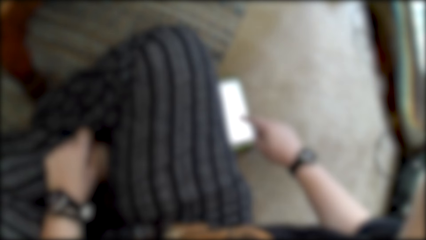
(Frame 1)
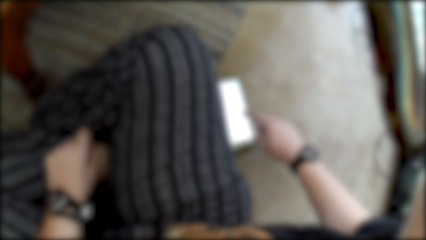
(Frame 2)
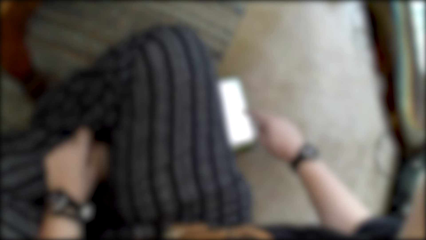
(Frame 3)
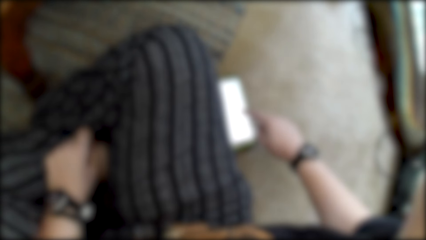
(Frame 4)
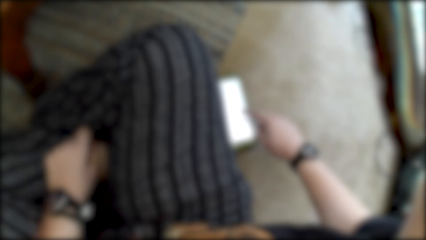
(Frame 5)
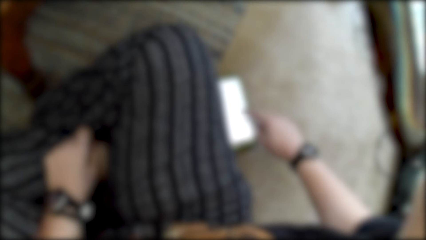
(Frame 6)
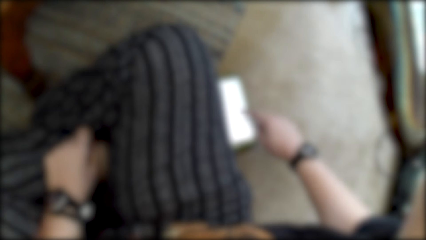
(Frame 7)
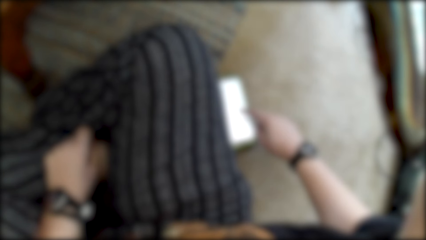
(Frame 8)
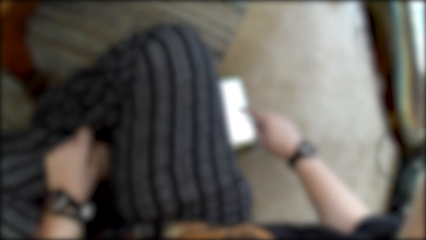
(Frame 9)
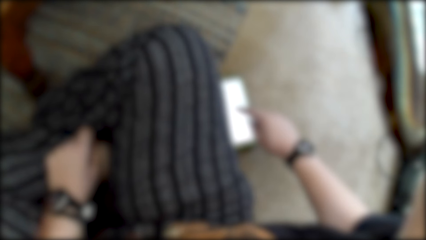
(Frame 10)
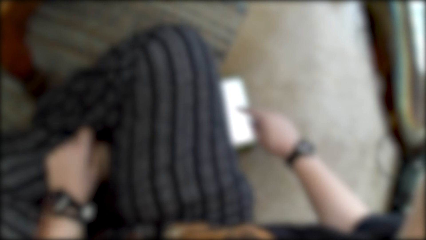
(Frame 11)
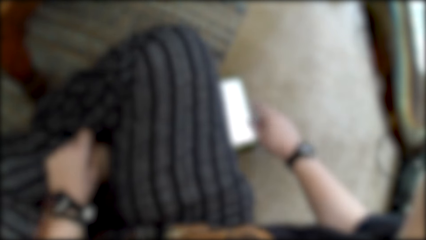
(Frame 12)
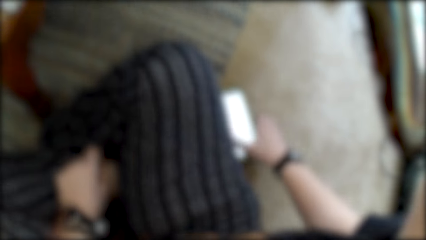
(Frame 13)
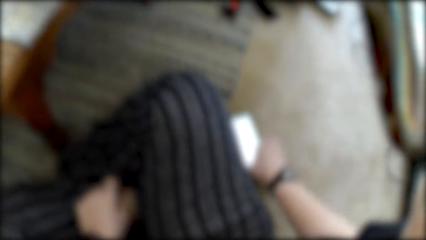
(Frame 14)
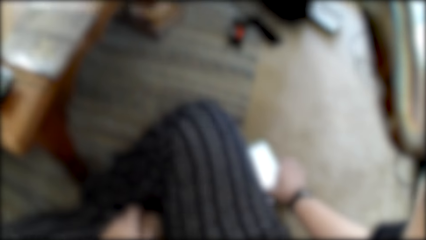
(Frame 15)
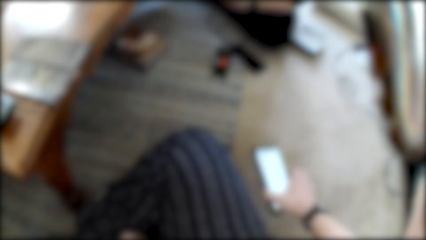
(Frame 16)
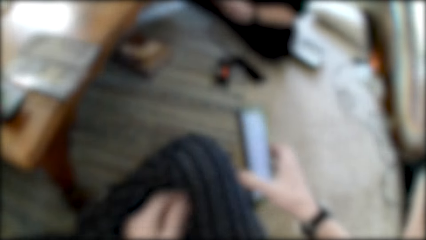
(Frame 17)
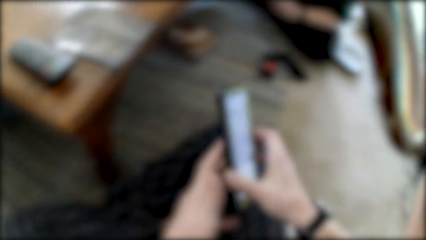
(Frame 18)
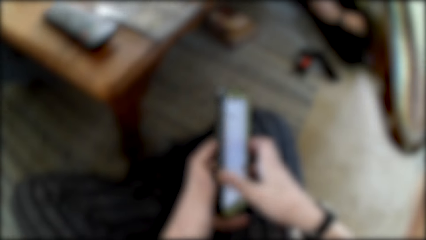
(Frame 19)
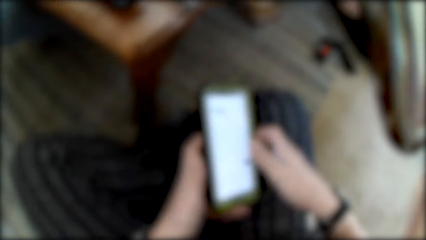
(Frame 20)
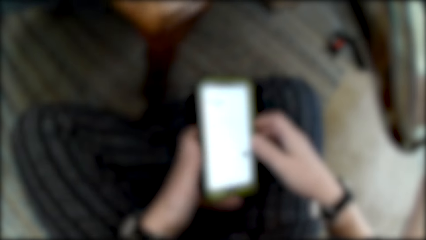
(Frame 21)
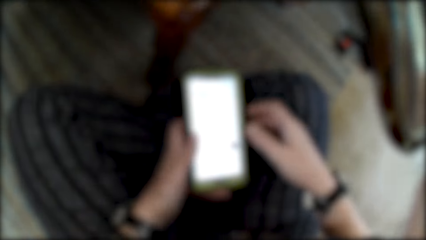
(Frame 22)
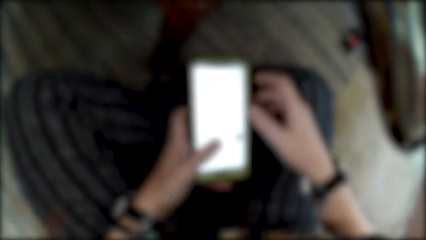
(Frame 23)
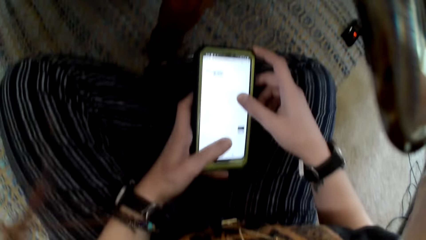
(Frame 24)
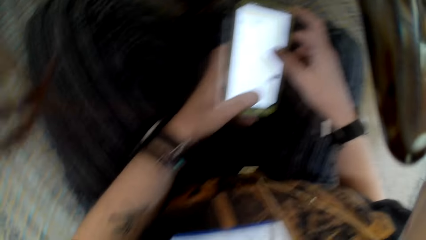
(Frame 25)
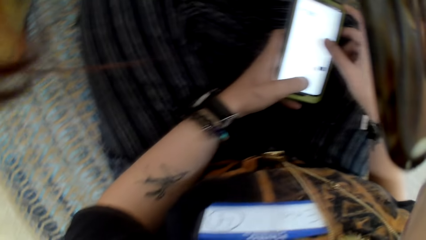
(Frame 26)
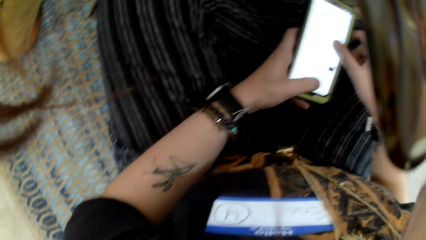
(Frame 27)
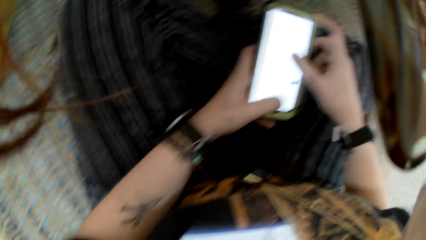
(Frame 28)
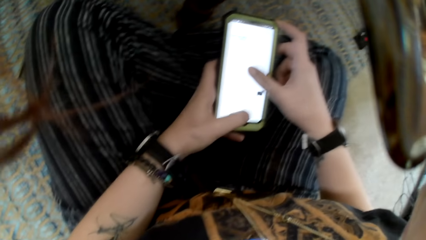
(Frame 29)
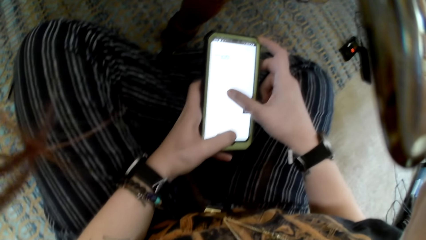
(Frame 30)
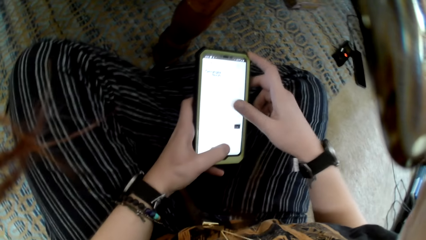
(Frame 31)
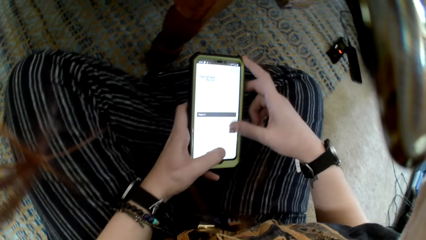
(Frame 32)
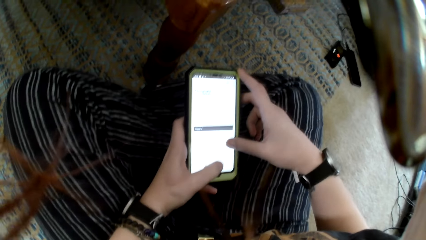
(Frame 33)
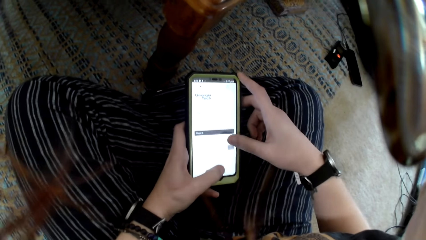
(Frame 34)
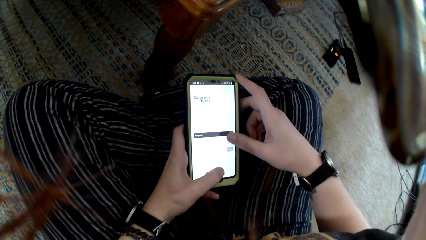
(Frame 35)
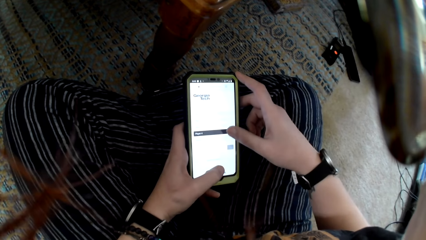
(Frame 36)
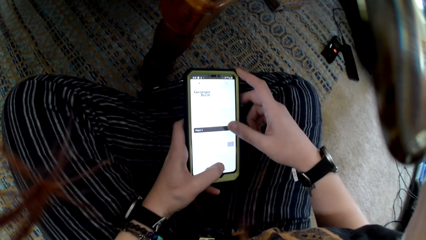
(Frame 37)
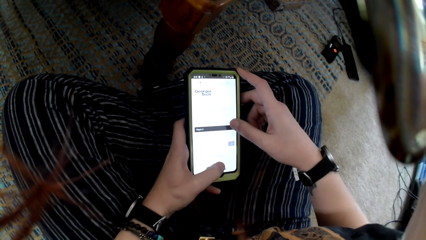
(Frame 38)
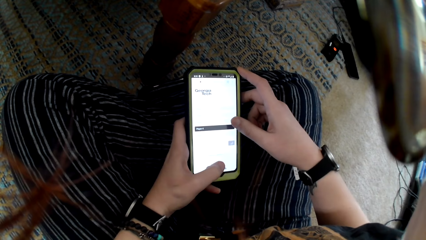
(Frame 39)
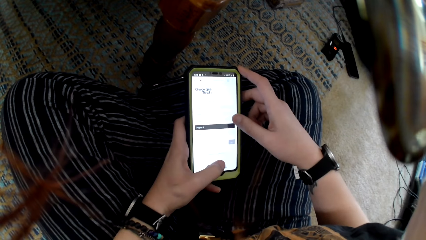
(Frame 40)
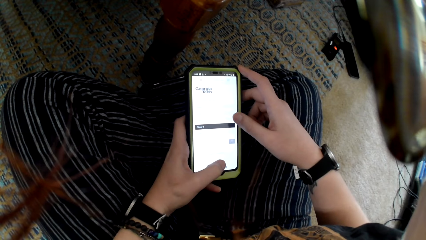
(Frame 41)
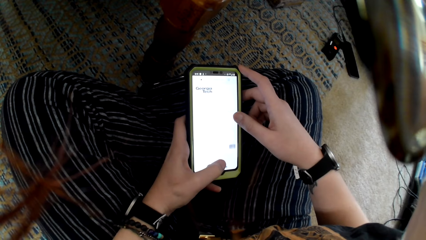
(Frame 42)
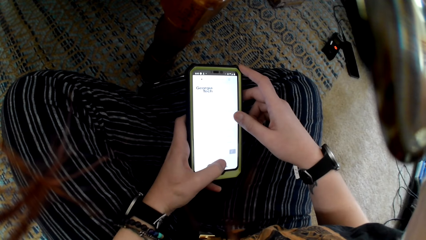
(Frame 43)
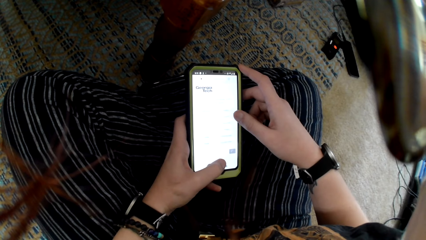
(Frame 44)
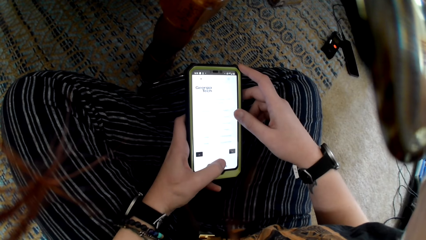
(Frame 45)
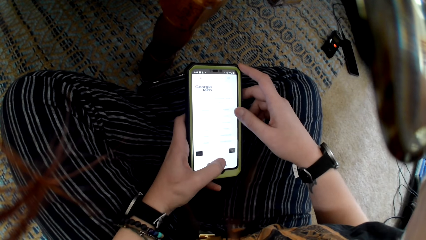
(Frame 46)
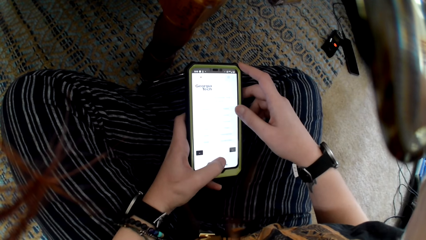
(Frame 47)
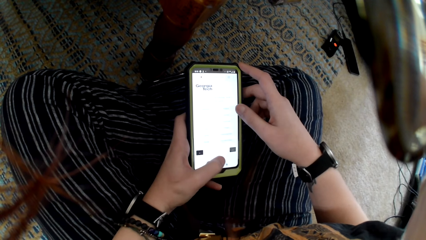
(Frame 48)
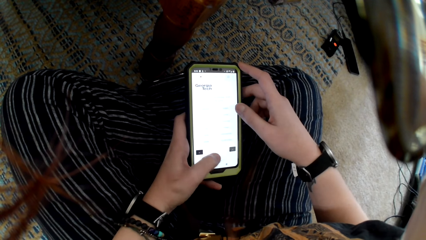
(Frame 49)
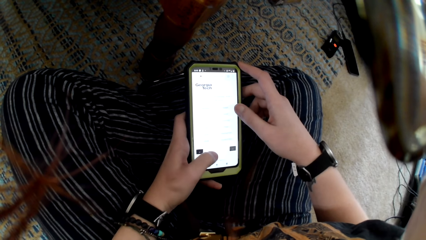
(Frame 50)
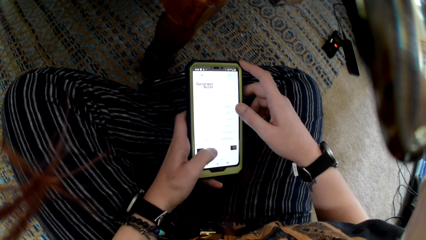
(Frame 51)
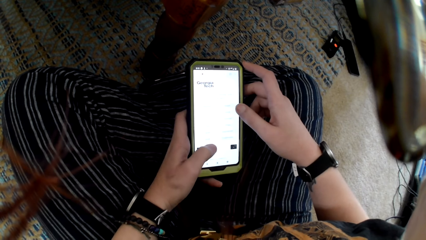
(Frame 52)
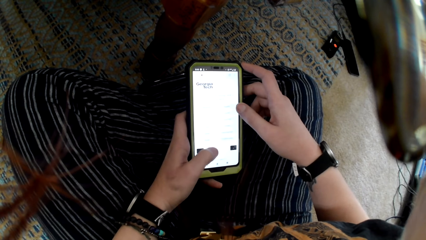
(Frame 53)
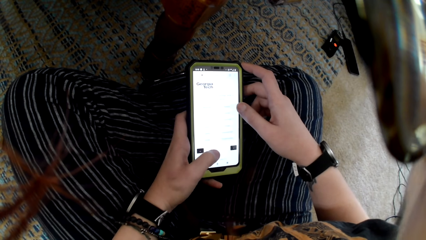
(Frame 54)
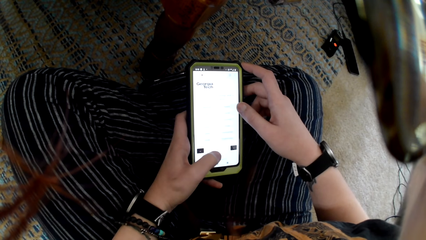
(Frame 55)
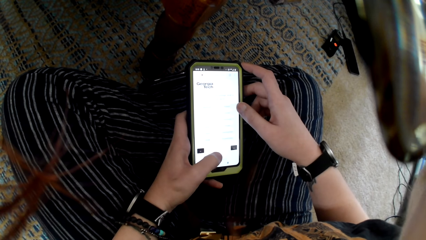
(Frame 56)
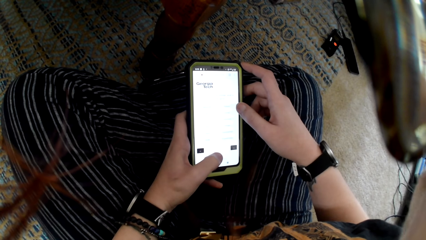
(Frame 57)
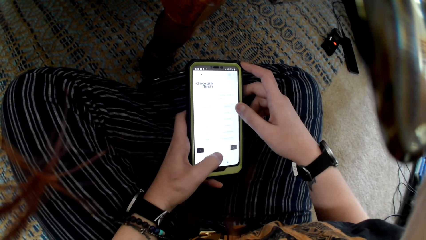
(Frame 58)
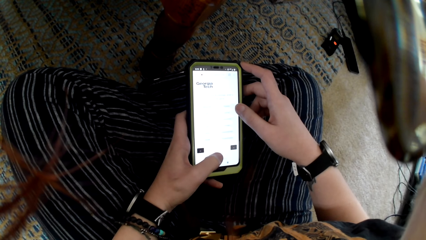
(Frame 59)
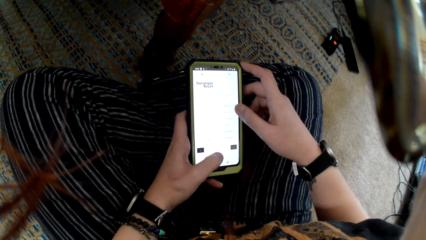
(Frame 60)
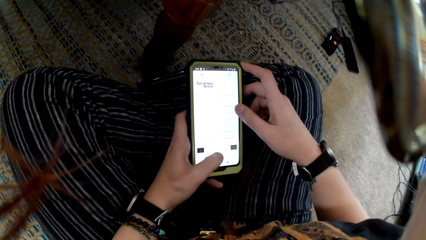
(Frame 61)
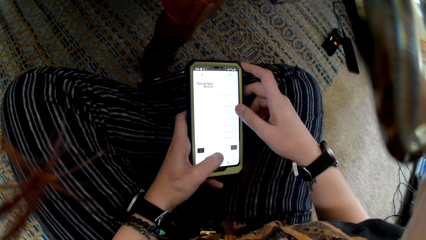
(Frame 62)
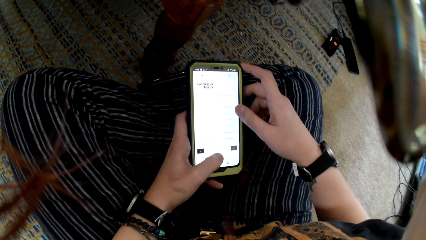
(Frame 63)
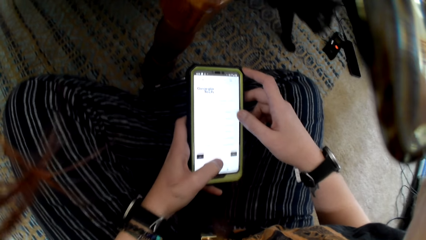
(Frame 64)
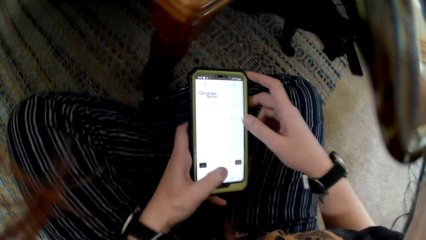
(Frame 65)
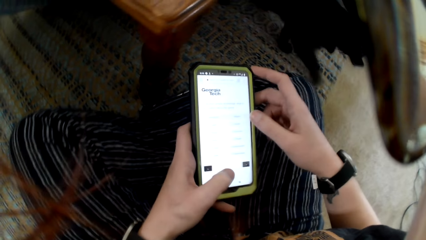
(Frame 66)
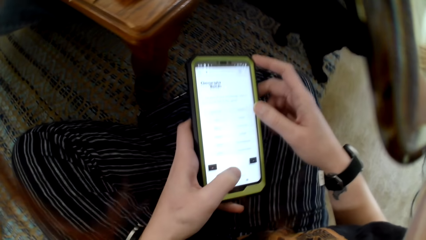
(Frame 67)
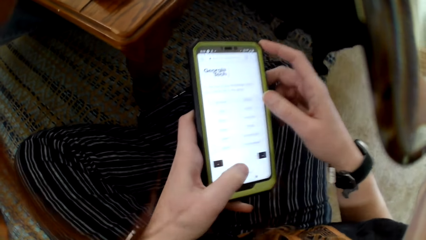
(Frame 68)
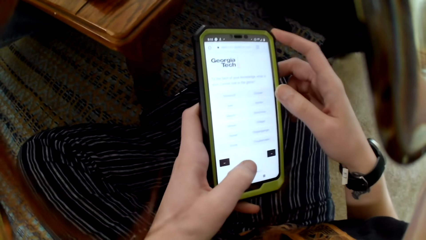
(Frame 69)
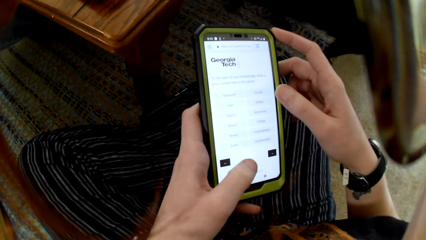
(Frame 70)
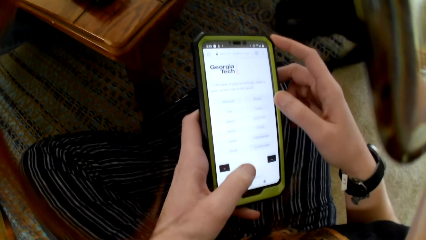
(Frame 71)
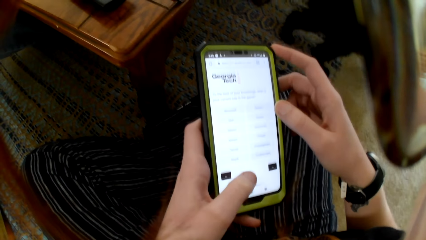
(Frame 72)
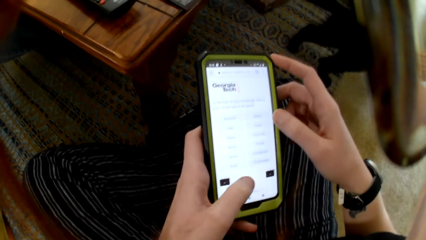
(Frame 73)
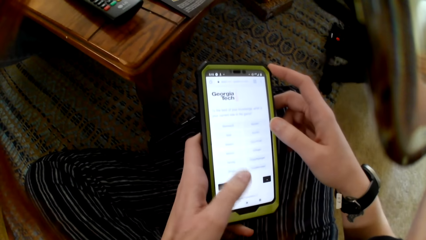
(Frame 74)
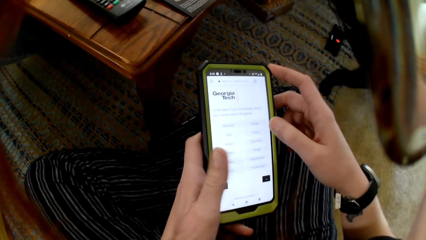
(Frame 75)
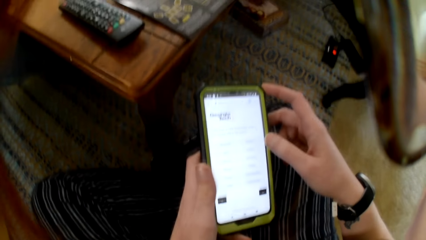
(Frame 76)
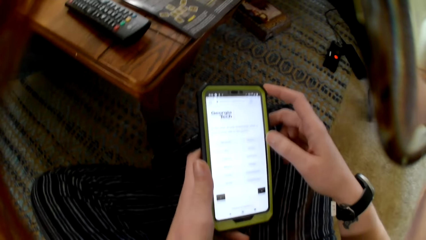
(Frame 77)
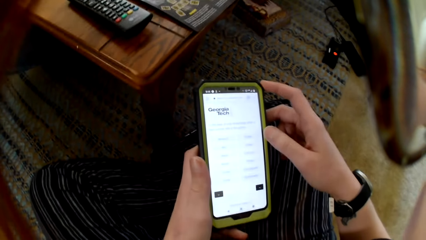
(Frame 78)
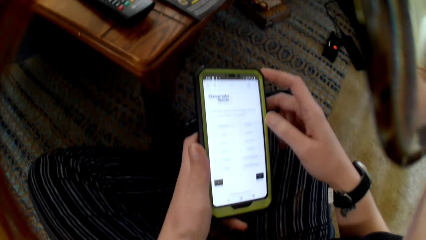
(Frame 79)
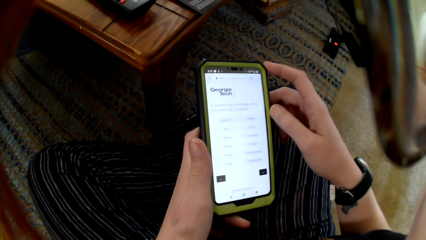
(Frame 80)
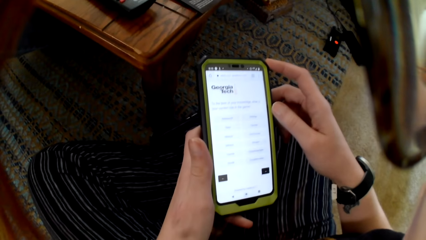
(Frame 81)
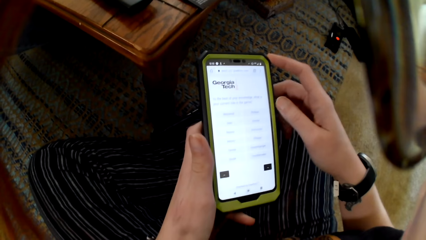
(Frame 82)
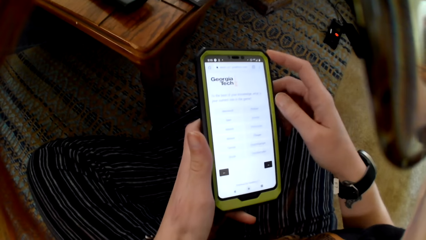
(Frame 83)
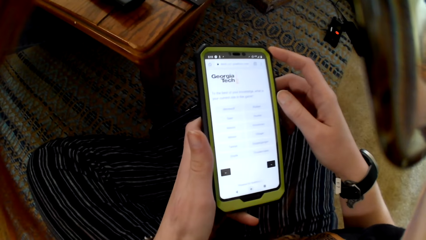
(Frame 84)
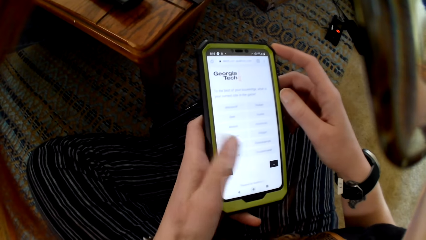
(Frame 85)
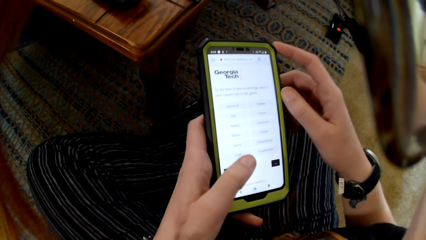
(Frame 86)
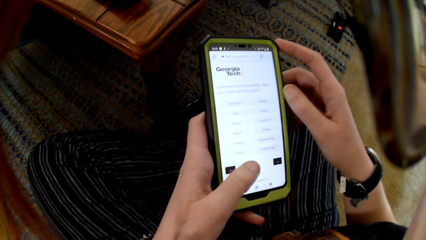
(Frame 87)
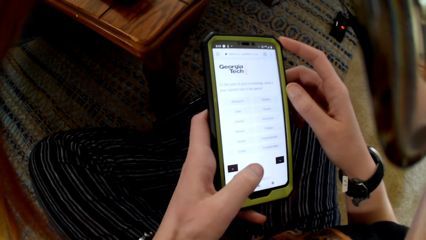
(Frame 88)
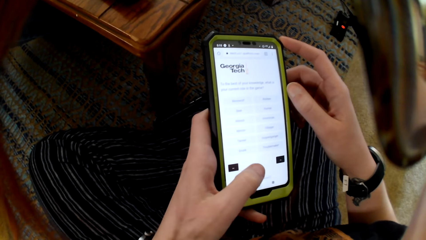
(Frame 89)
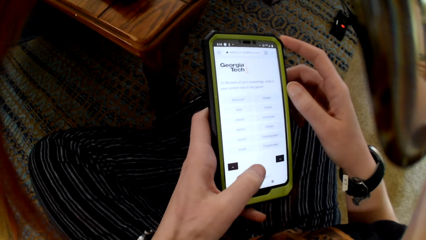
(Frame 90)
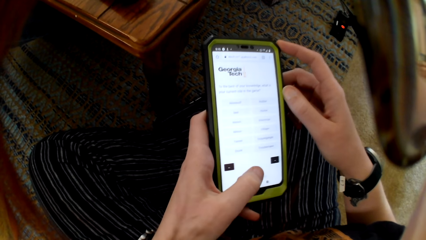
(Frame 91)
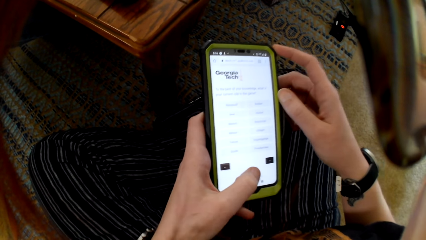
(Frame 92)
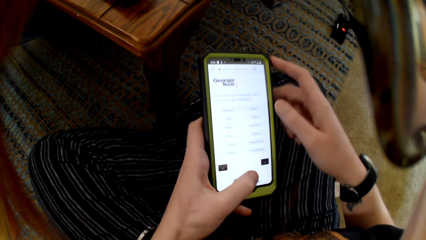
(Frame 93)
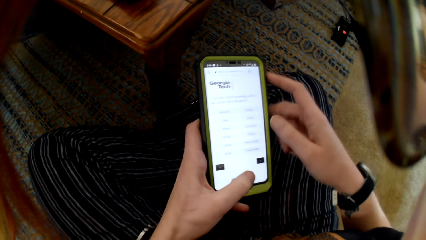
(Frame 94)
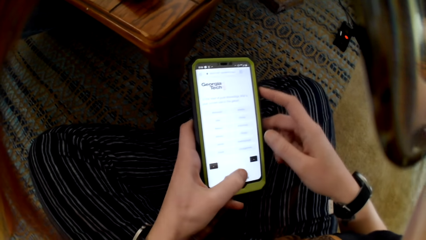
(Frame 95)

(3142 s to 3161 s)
The camera wearer picks up a phone. They use the phone.
